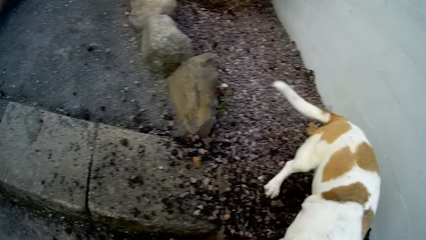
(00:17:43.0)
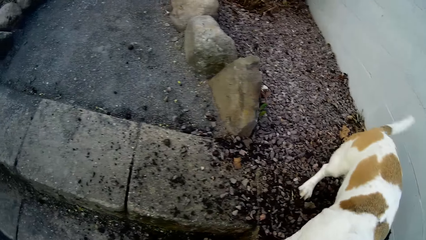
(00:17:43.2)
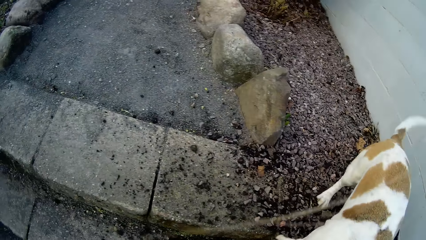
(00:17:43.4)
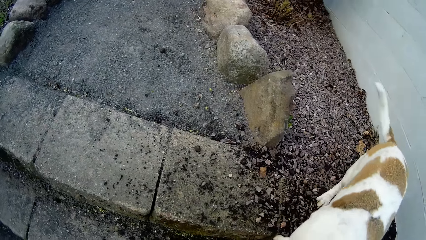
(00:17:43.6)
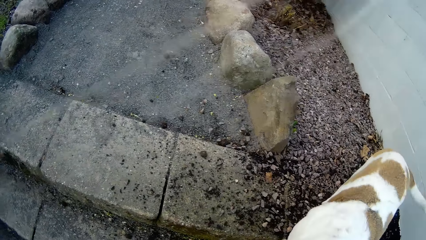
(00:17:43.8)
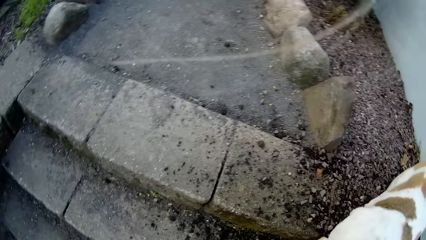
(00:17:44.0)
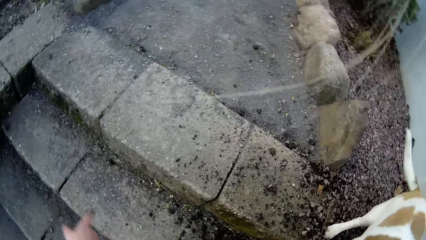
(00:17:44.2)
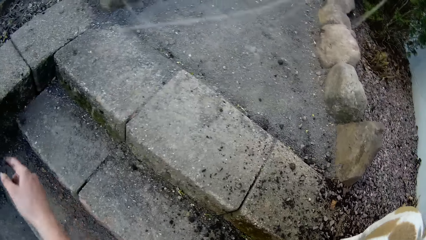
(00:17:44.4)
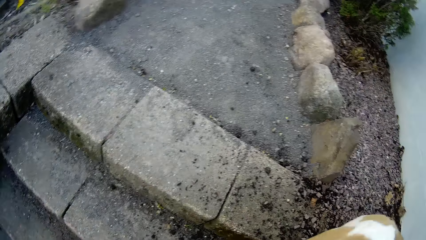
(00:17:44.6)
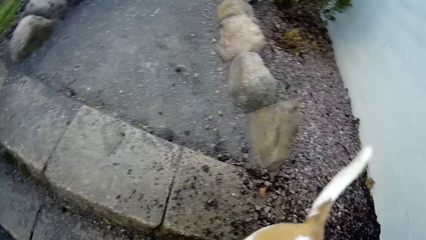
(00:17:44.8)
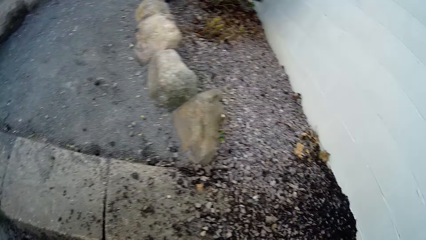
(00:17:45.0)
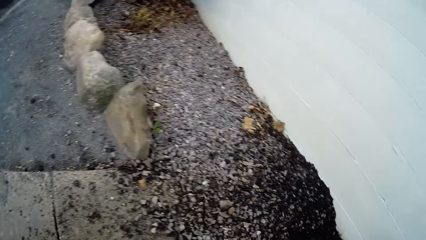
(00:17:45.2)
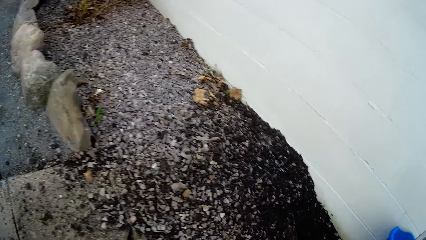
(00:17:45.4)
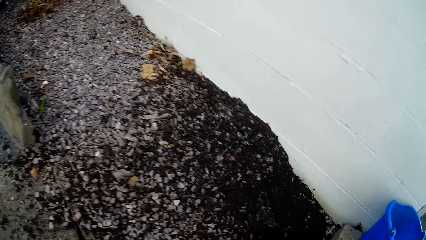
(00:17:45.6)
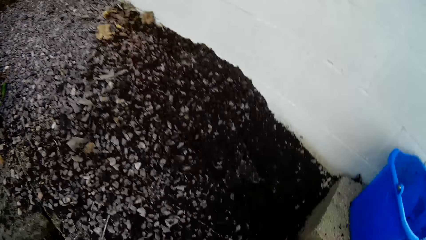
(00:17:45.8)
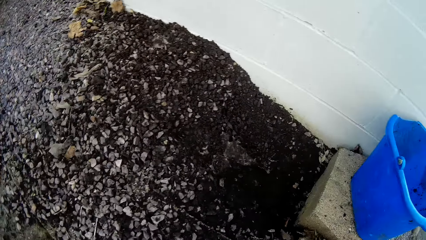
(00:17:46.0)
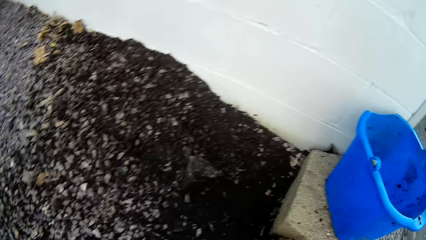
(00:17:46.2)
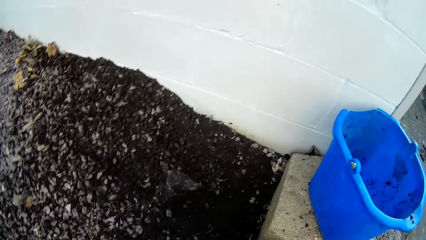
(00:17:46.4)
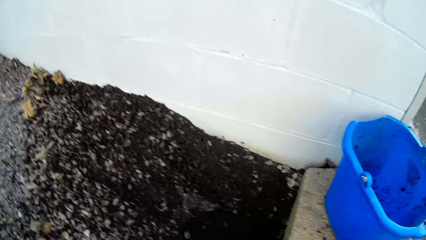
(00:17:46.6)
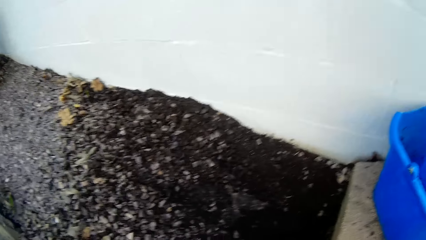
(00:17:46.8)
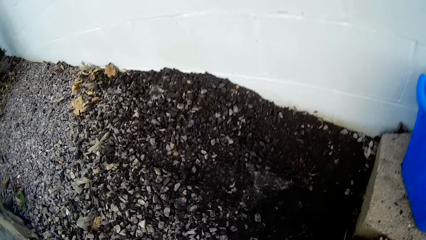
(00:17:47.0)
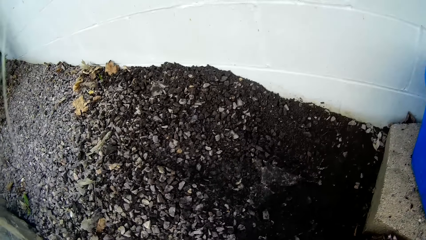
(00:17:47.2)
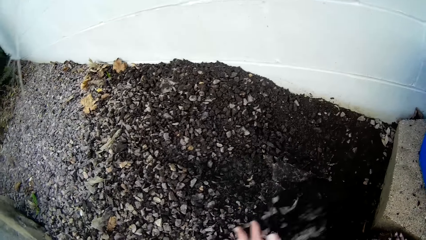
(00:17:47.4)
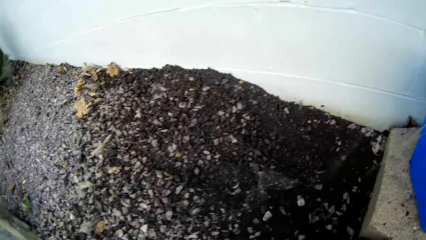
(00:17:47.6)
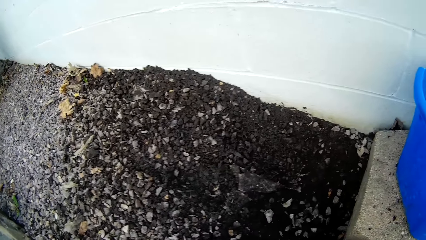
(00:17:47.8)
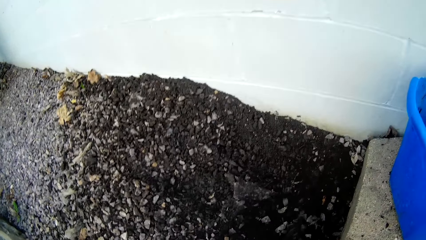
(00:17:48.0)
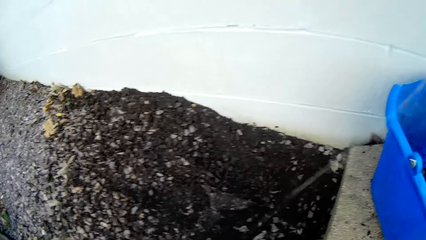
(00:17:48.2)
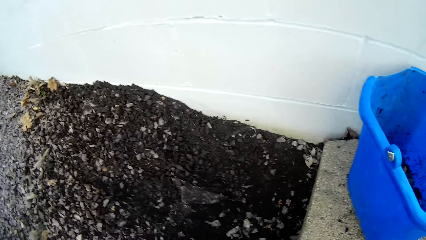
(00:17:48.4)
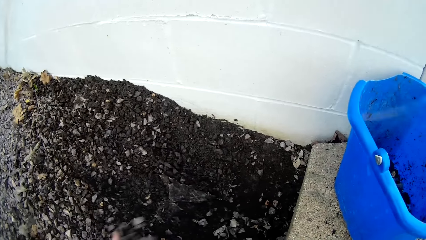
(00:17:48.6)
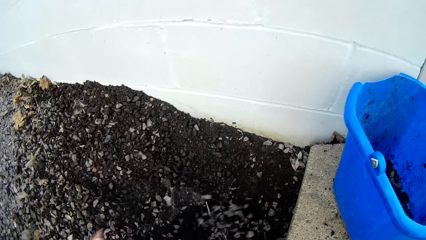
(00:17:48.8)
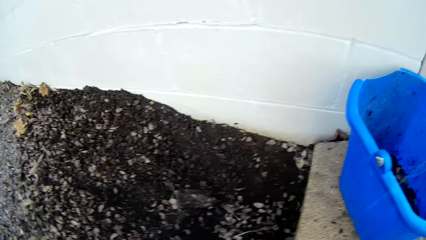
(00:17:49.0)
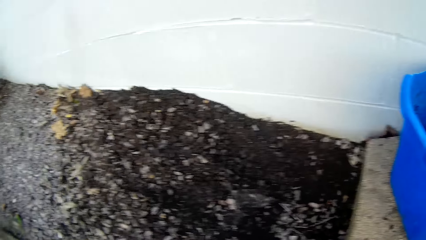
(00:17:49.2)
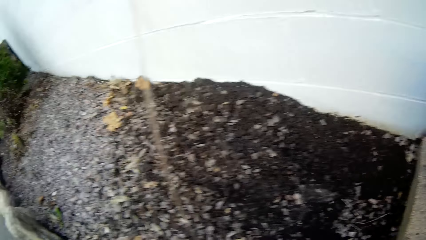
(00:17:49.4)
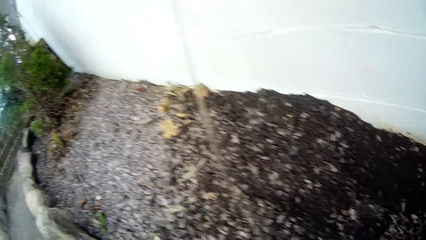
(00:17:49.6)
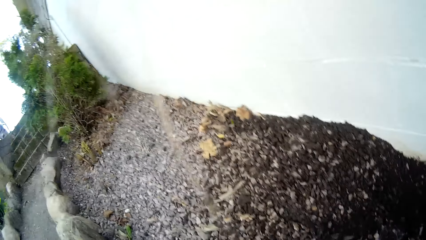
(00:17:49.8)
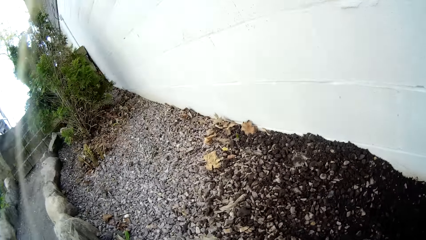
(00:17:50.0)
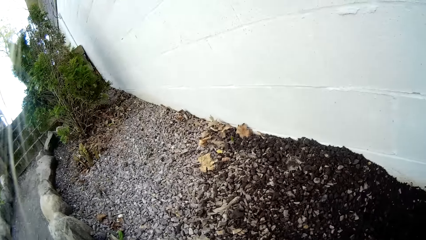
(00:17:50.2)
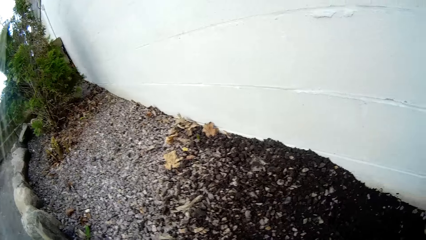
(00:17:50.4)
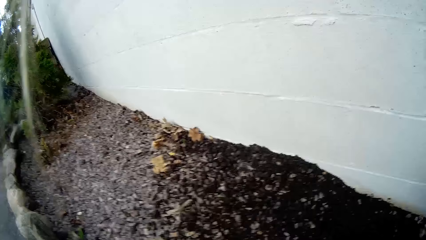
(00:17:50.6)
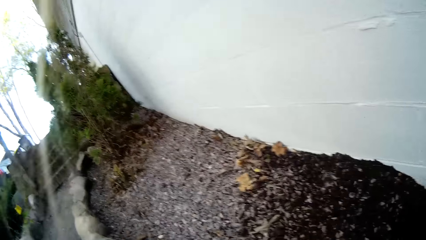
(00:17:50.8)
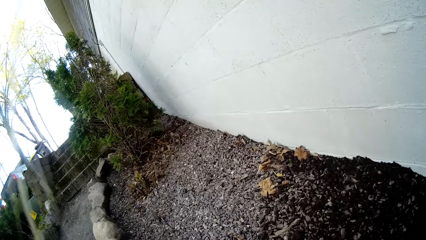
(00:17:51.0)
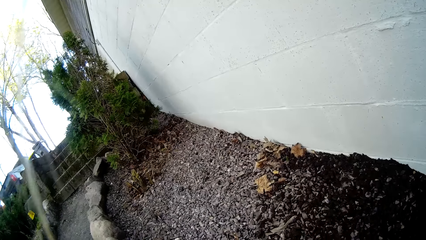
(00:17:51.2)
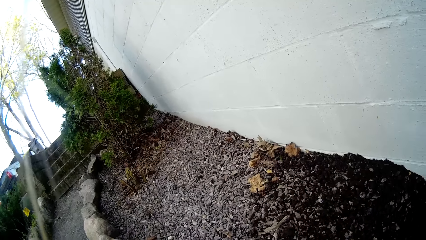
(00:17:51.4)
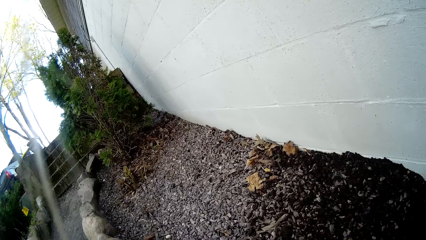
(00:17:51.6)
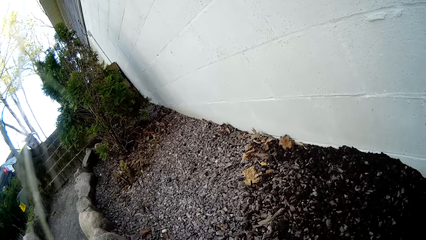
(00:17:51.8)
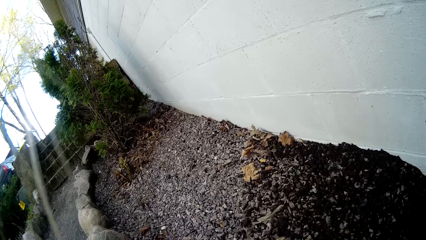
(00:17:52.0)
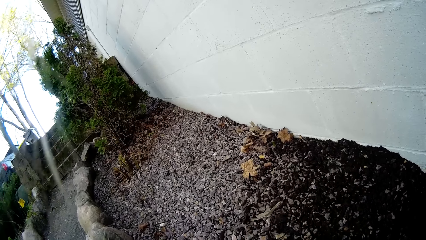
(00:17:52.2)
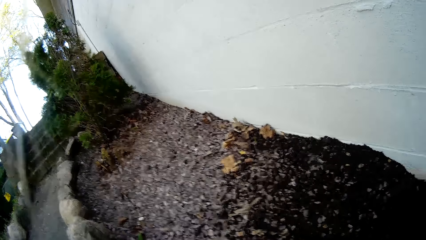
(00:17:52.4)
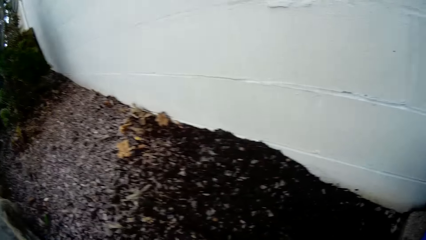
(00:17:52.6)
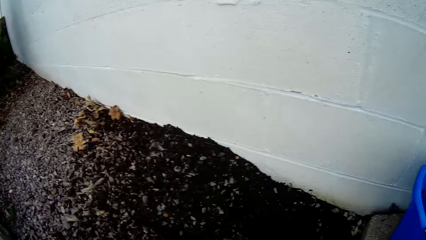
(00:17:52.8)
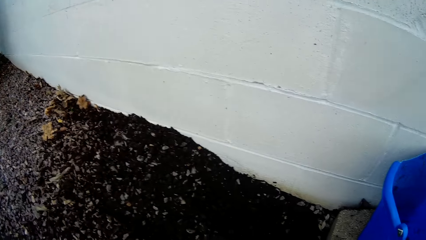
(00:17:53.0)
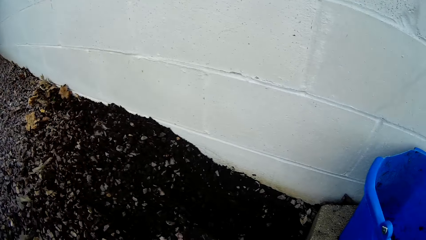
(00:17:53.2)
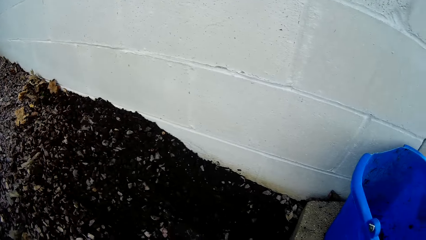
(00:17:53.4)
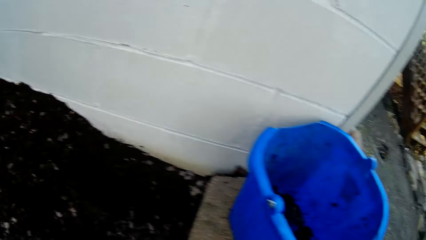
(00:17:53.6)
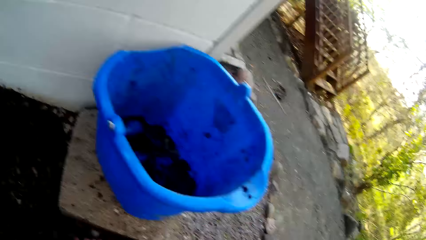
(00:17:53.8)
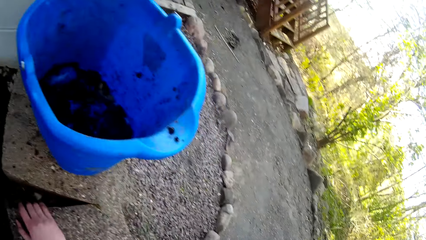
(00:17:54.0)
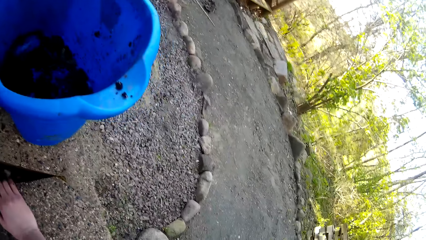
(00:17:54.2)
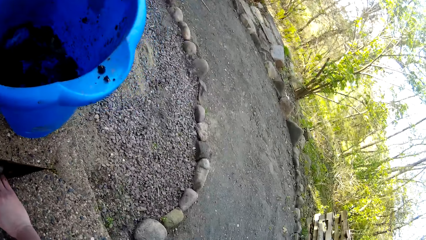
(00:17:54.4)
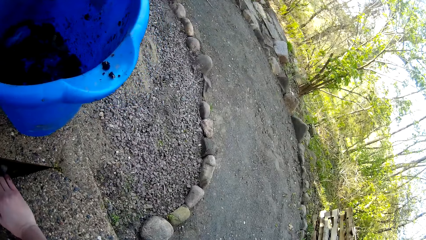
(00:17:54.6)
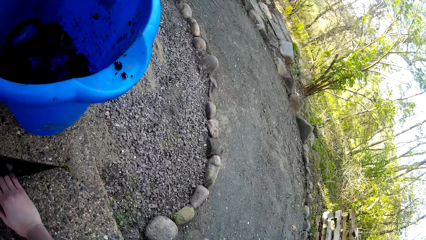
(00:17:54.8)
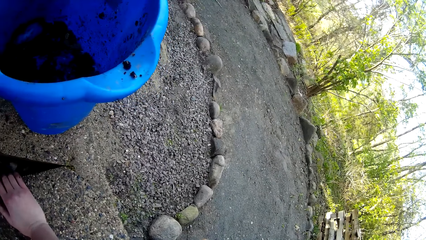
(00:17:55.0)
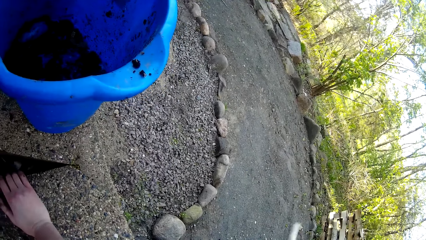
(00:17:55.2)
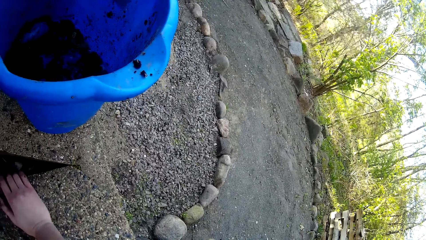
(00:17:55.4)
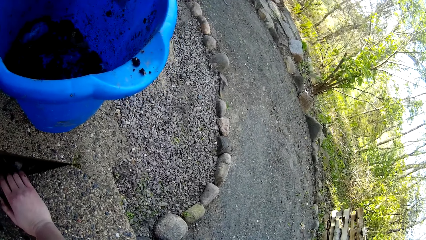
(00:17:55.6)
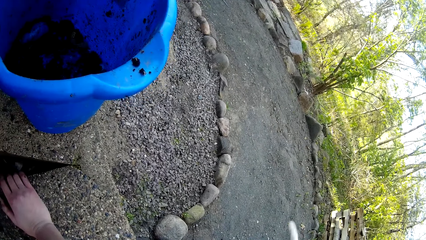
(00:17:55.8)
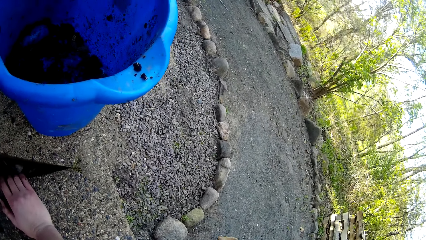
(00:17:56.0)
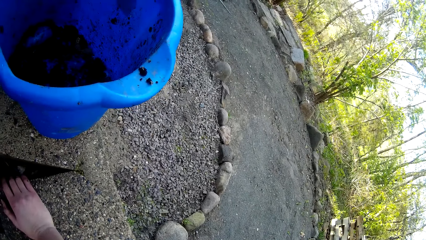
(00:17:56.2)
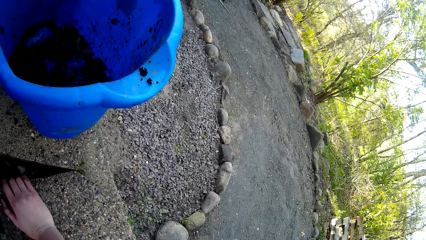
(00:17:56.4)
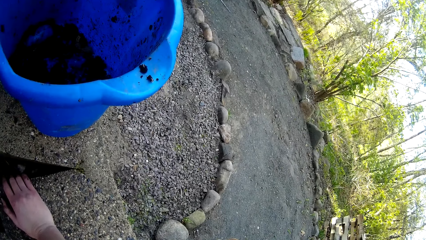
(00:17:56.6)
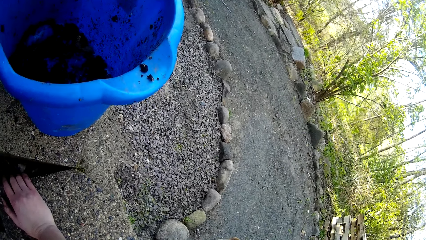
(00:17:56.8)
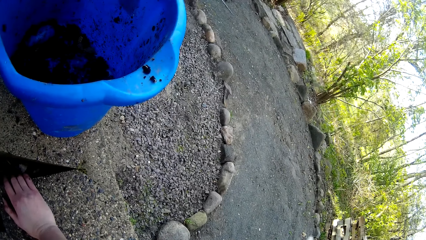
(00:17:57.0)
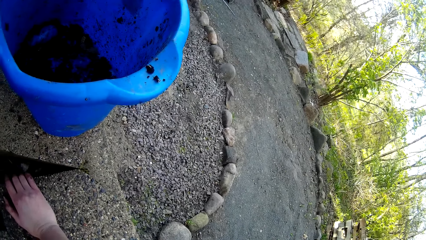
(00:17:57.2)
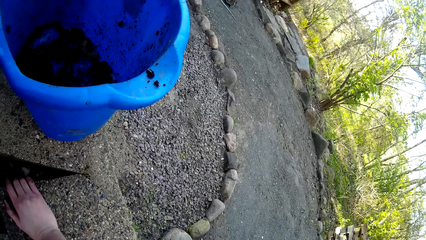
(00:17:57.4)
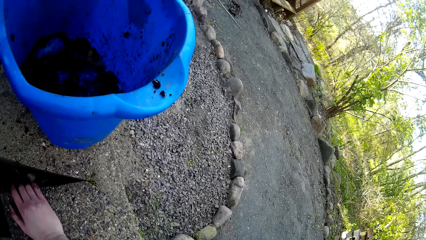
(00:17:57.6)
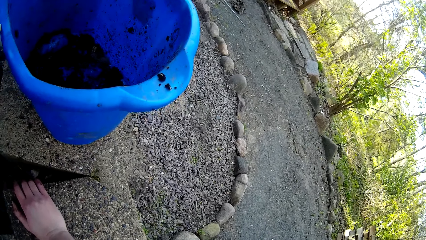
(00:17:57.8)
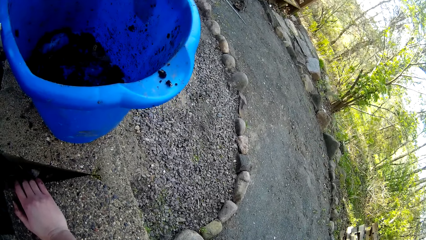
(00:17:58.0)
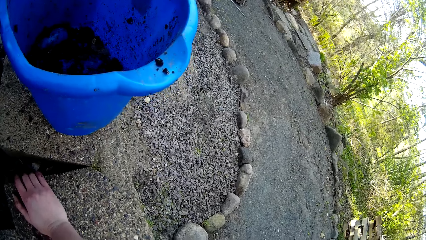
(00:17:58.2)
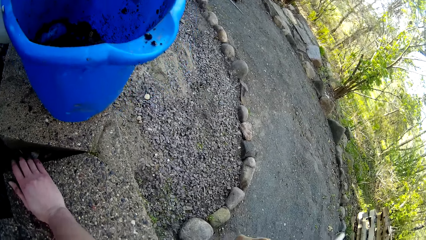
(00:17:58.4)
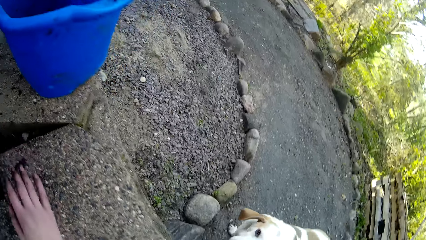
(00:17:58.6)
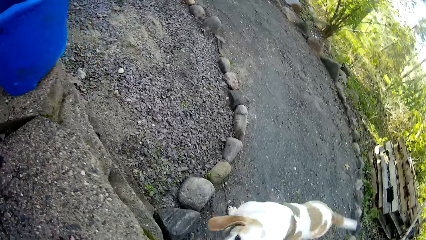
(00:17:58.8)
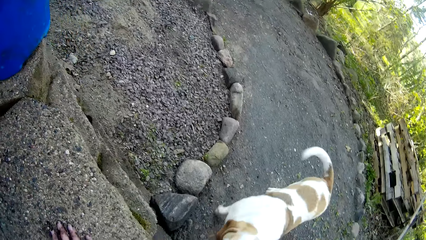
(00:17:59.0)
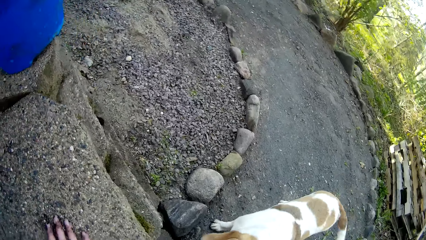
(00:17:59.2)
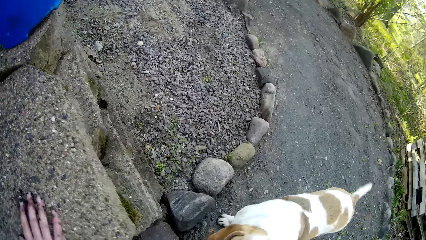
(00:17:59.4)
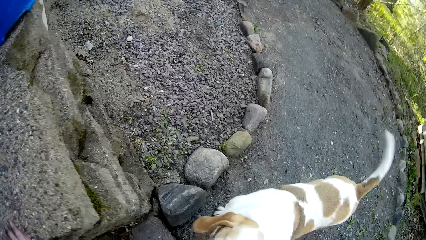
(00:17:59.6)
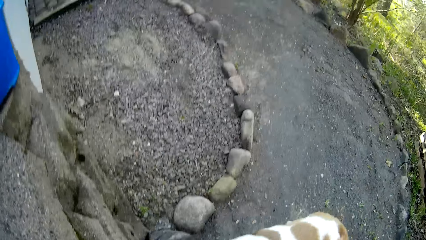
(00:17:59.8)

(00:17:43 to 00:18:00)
The camera wearer moves gravel on the ground with her left hand. She throws dirt.
